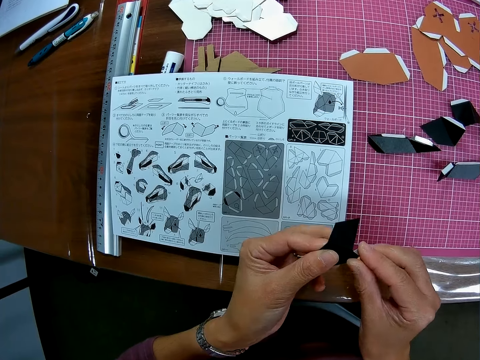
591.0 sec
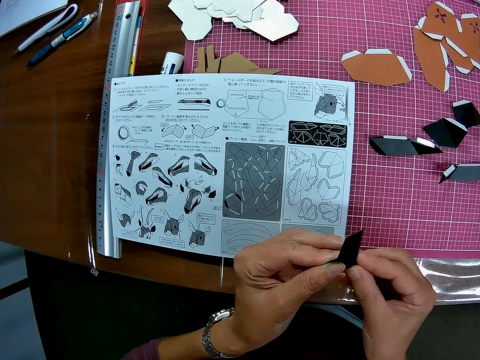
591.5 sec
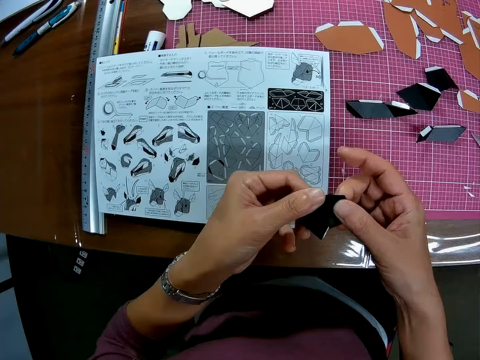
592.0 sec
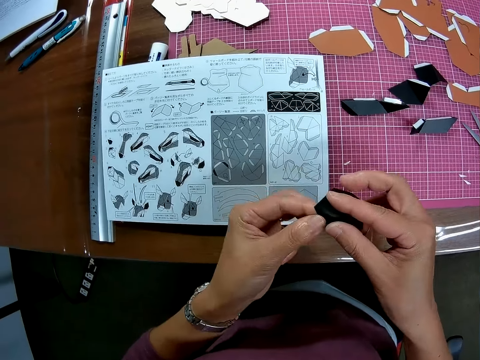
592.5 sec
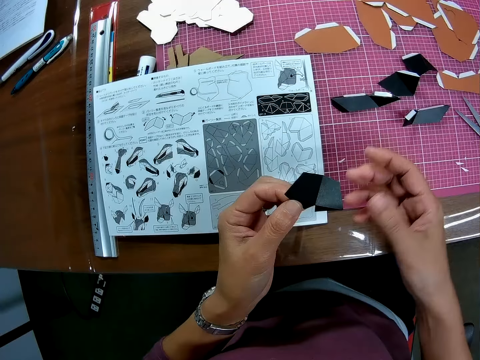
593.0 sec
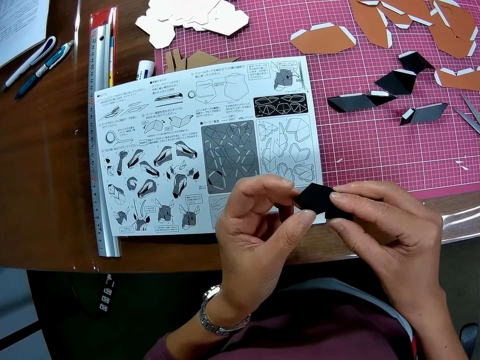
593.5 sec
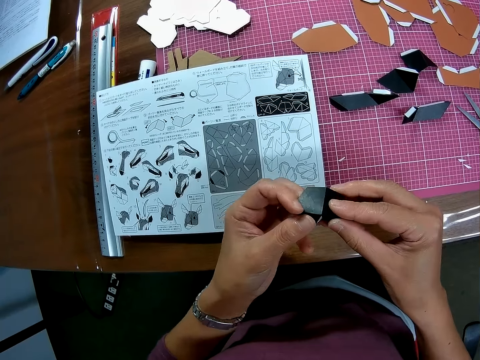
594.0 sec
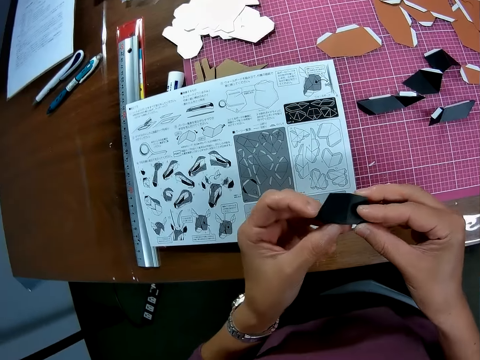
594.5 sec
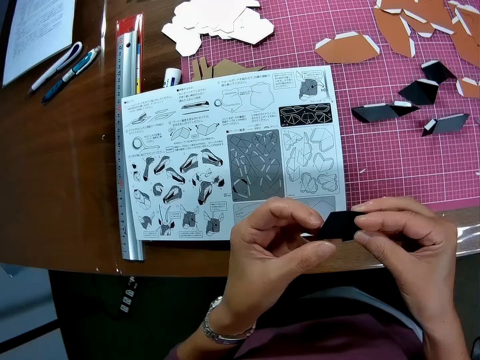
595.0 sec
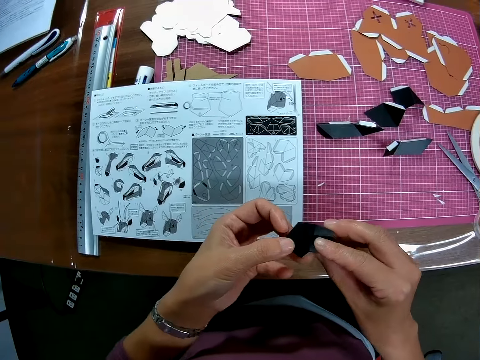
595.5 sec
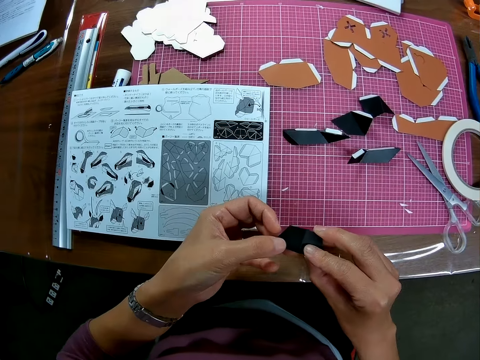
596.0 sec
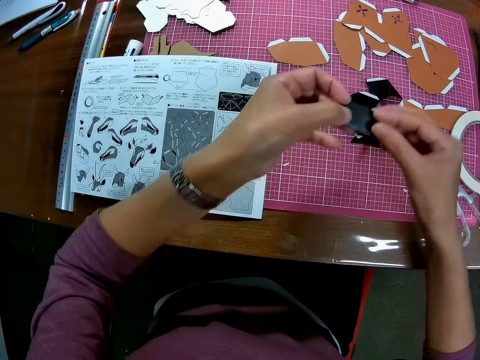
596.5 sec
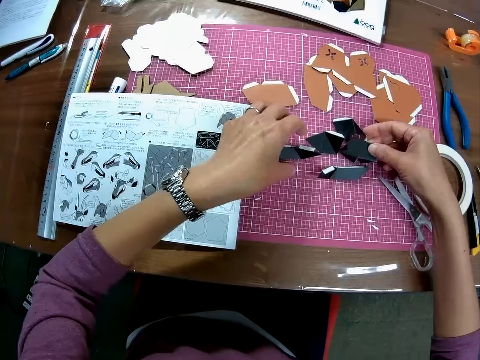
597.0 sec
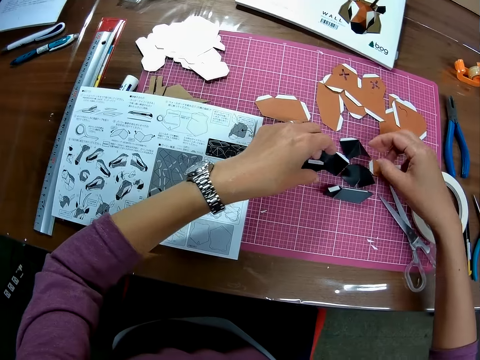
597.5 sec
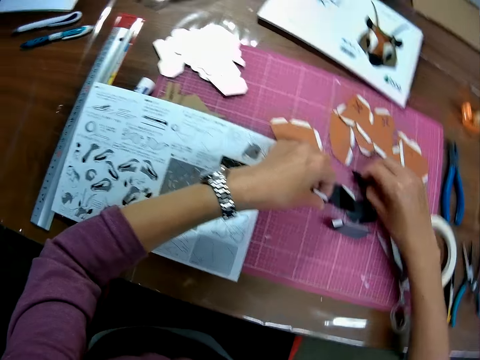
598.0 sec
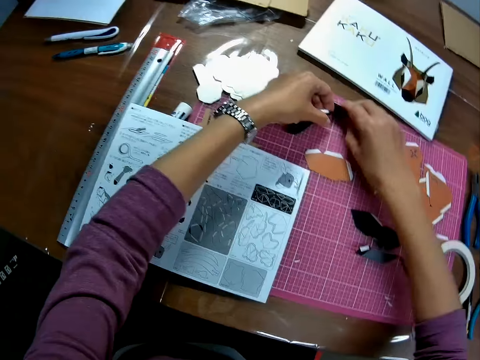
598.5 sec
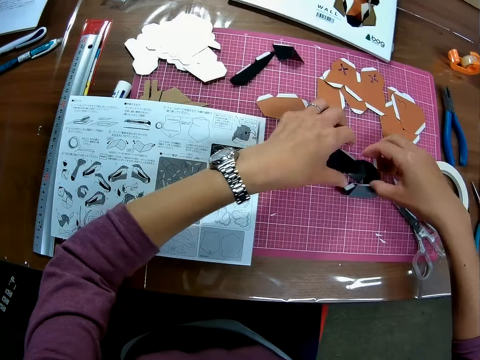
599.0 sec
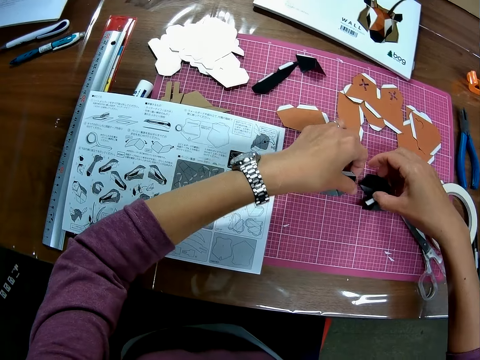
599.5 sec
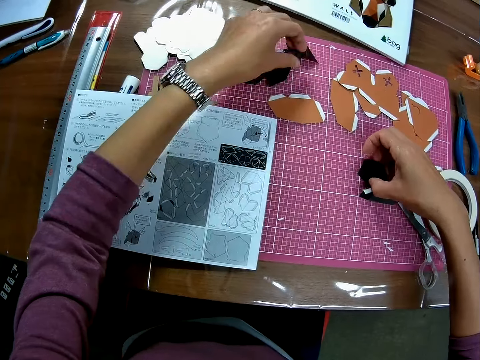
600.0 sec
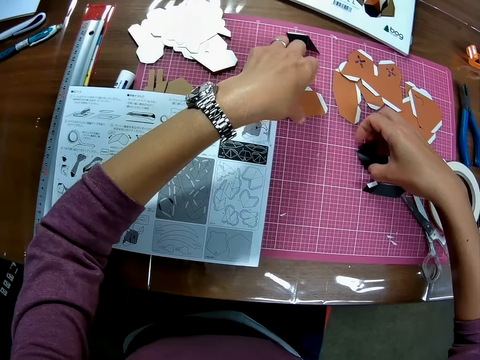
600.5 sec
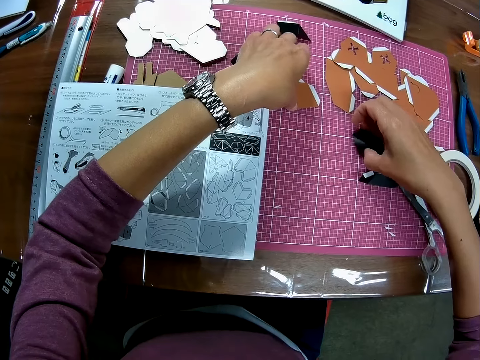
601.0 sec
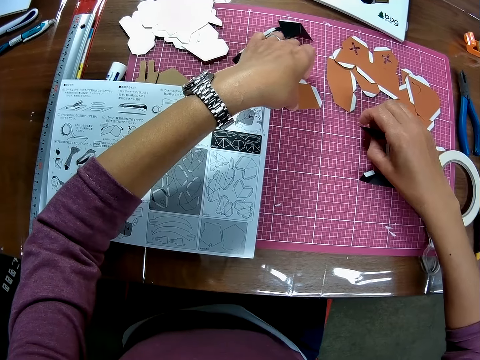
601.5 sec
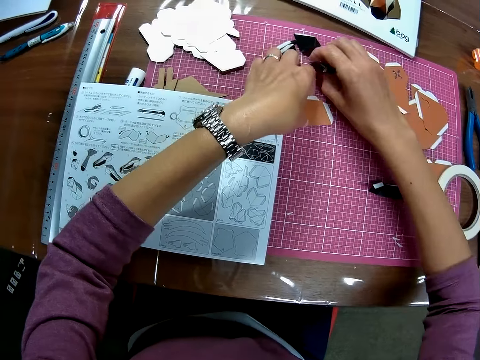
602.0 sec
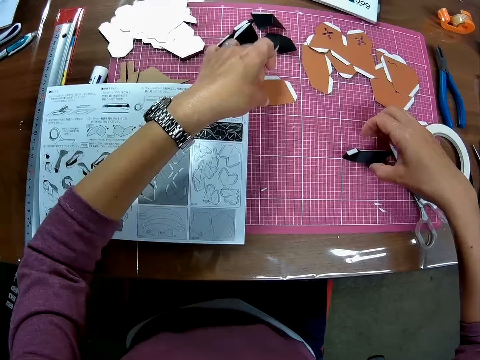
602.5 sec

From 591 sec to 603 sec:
The camera wearer drops the paper on the table. She moves the folded papers on the table. She picks another paper from the table with her left hand.

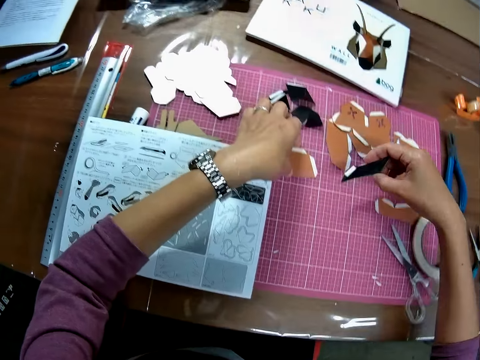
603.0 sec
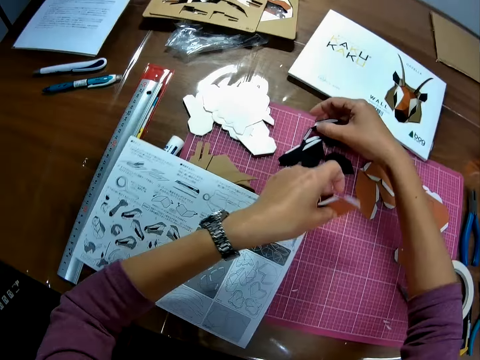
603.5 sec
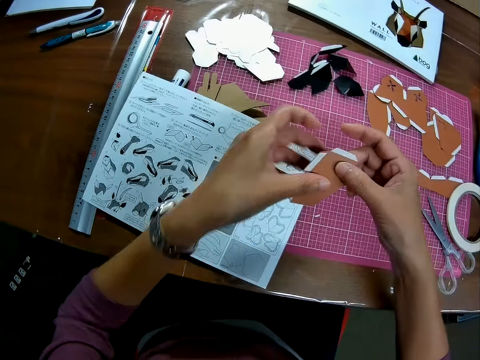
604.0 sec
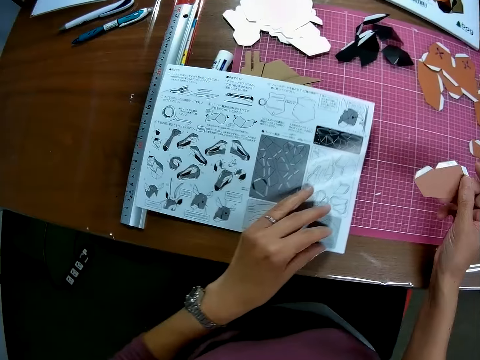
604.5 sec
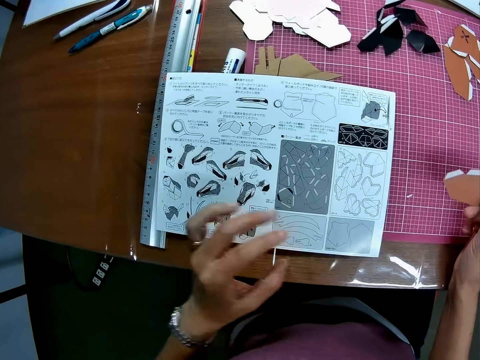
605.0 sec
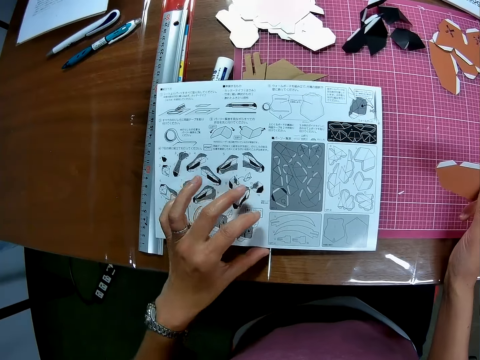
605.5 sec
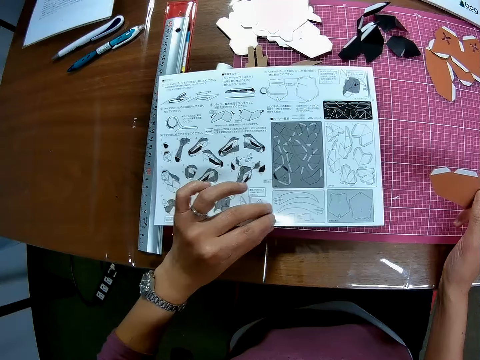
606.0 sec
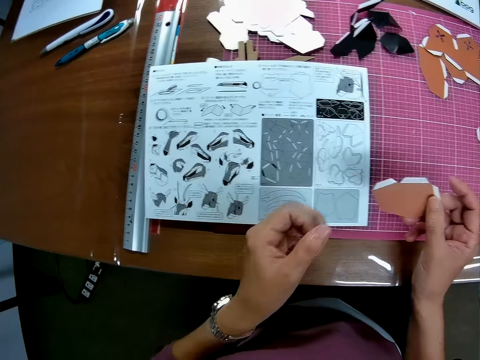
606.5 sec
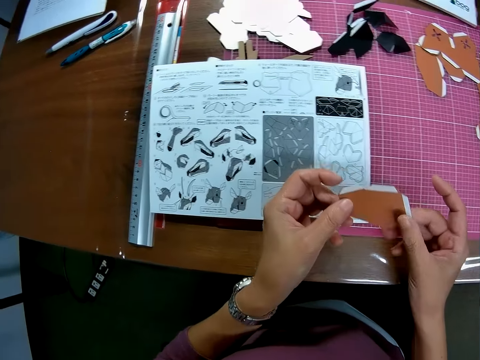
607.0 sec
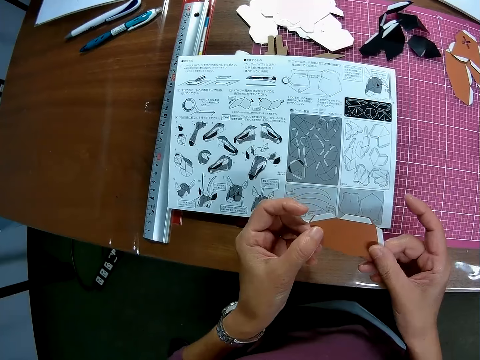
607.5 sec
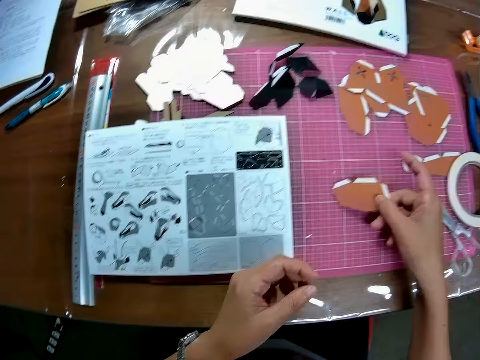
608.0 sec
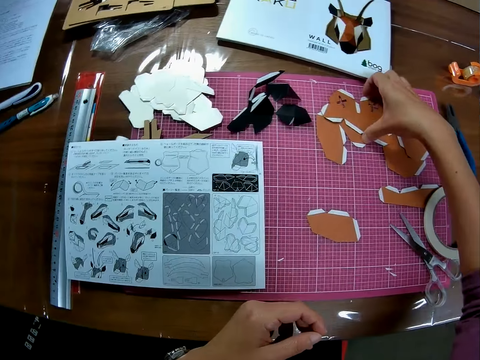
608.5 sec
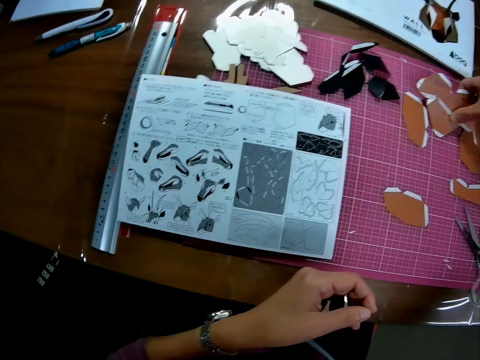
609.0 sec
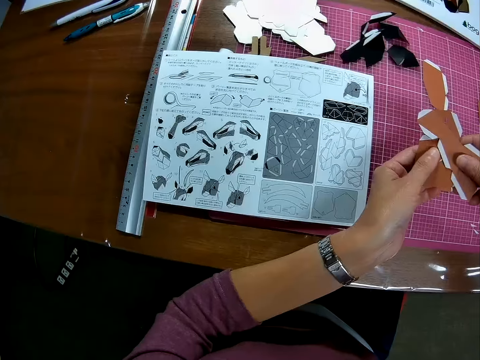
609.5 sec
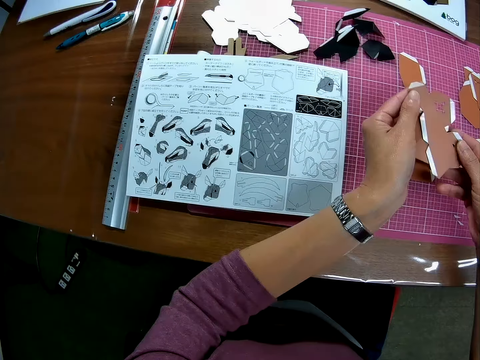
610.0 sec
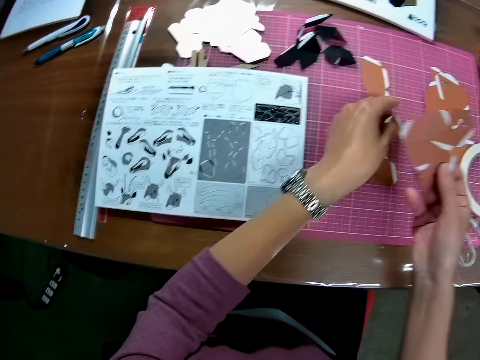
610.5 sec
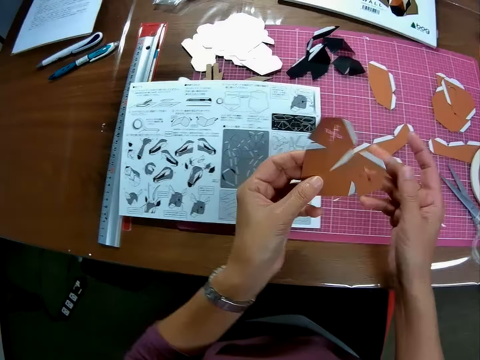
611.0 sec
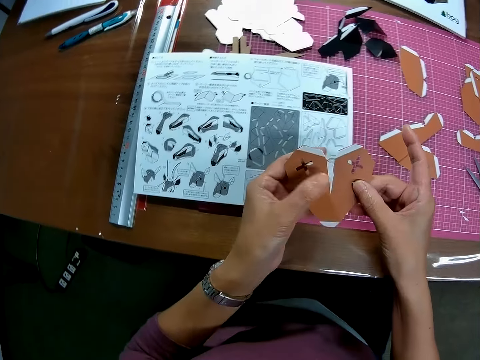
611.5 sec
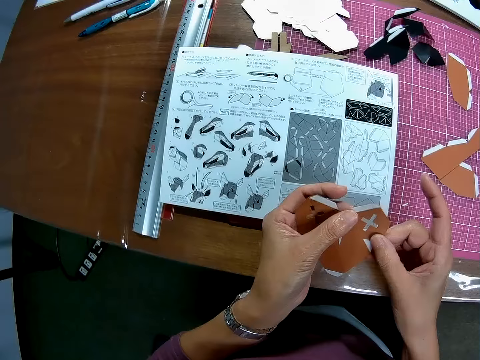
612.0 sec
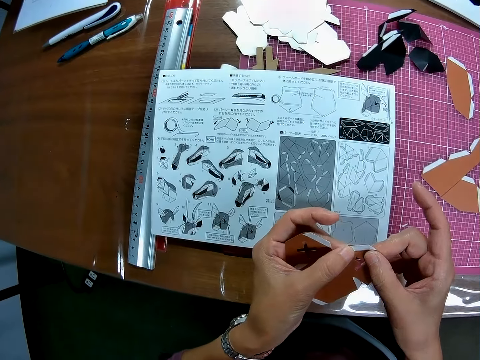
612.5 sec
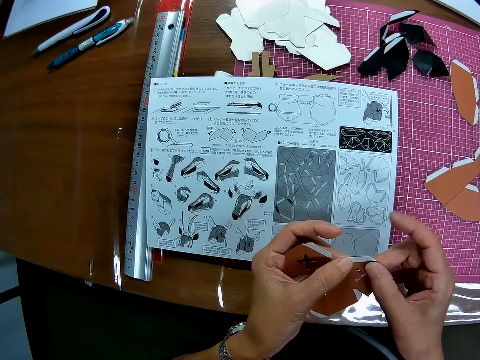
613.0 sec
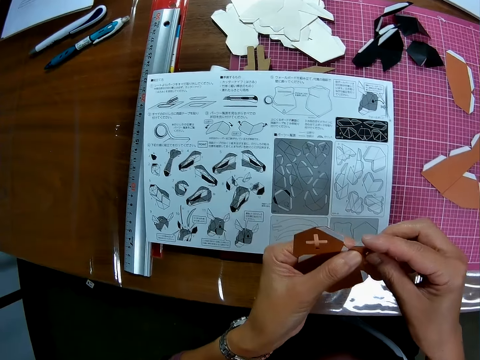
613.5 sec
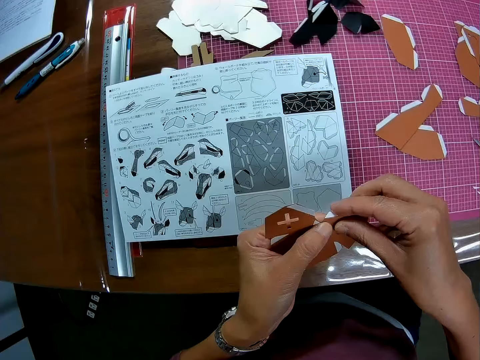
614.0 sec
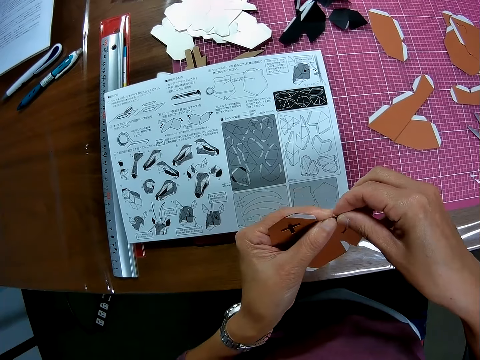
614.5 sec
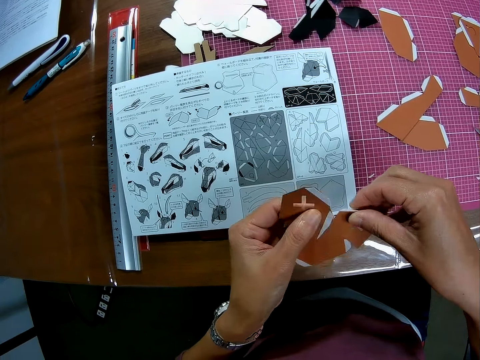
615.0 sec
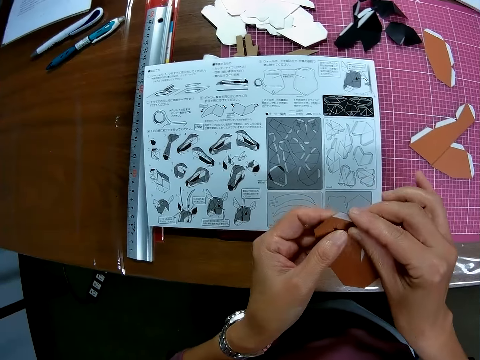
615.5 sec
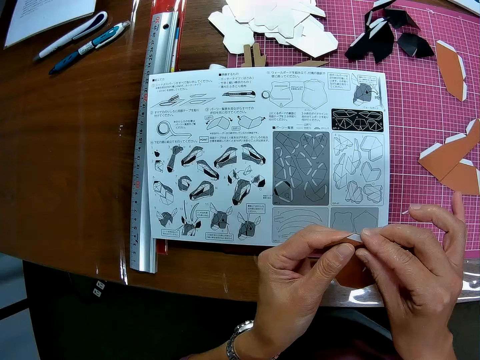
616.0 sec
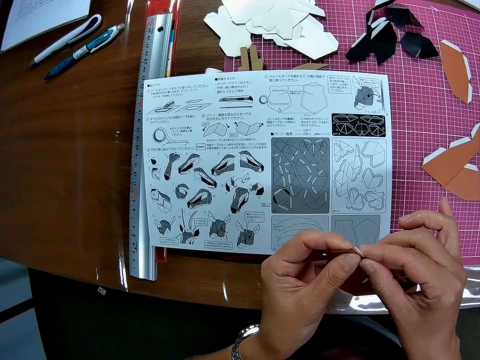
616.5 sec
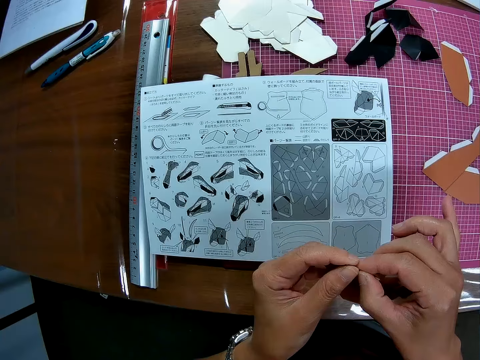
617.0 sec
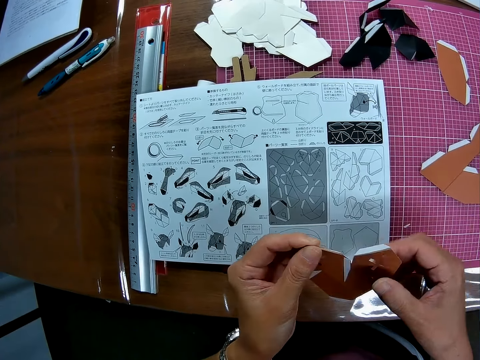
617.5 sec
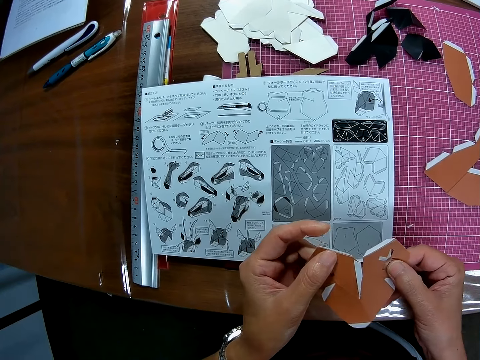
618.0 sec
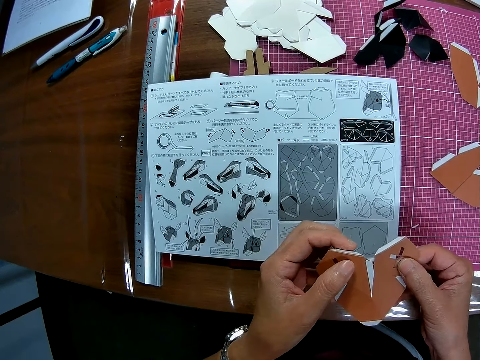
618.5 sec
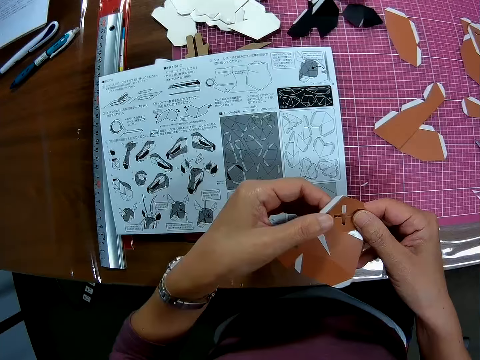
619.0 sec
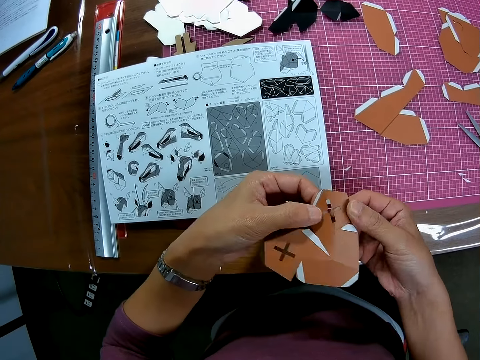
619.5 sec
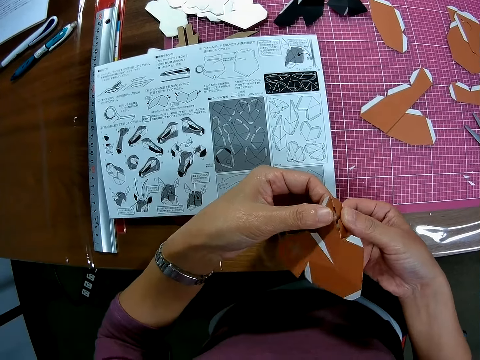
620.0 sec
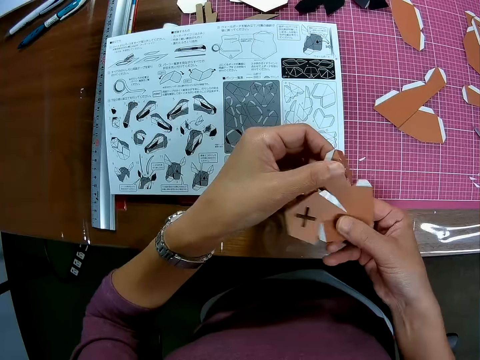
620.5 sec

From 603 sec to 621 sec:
The camera wearer passes the paper from her left hand to her right hand. She moves the sketch. She touches the instruction manual on the table with her left hand. She holds the paper with both hands. She looks at the craft paper. She drops the paper on the table. She picks some papers from the table. She drops one of the papers back on the table. She holds the paper with both hands. She reads the sketch. She folds the paper with both hands.
